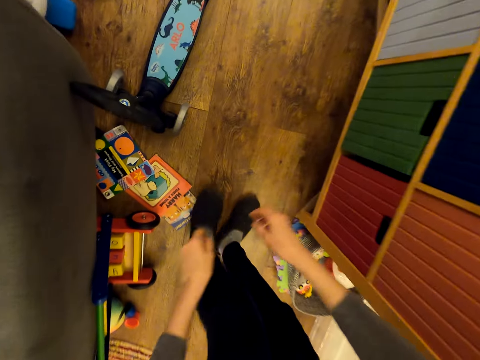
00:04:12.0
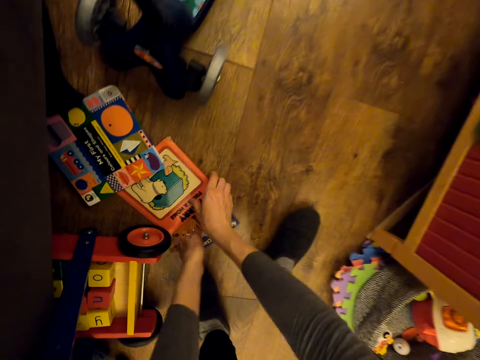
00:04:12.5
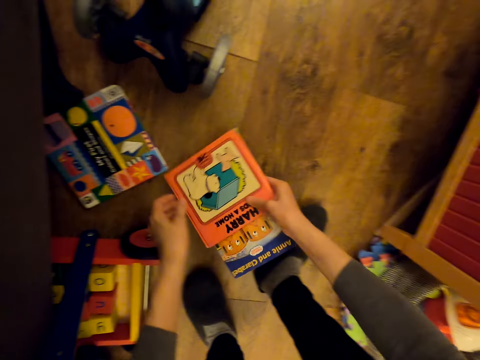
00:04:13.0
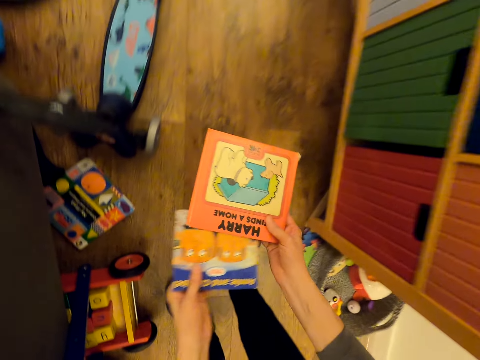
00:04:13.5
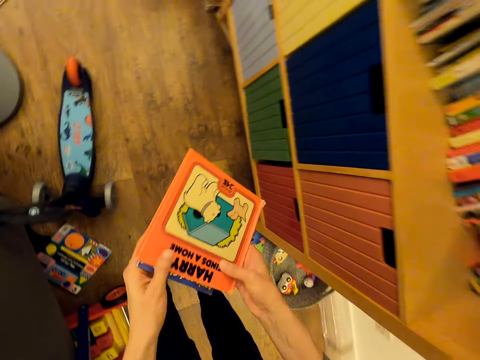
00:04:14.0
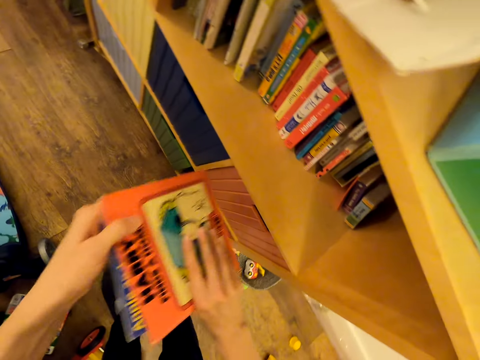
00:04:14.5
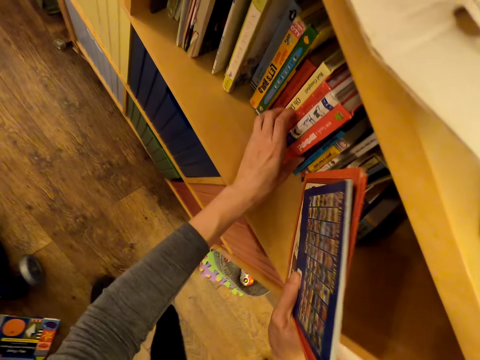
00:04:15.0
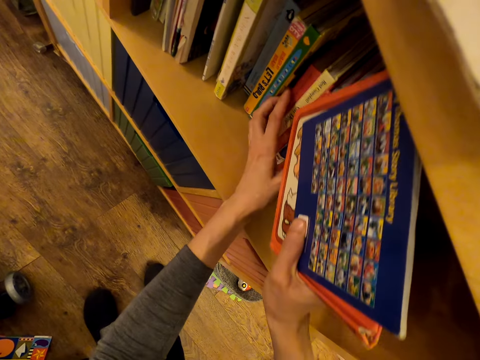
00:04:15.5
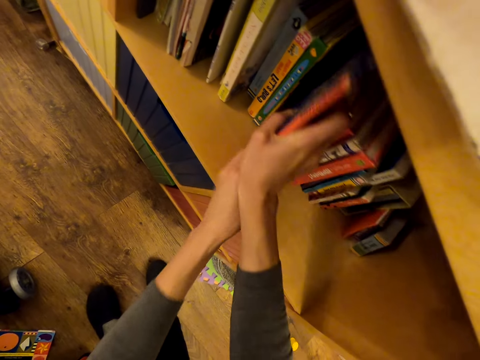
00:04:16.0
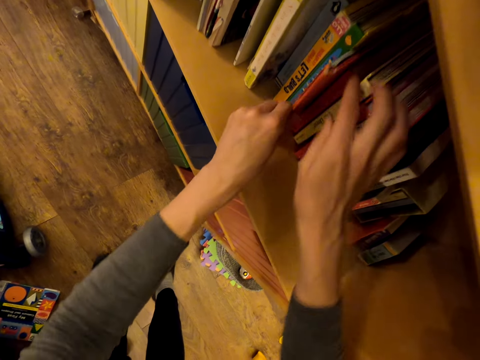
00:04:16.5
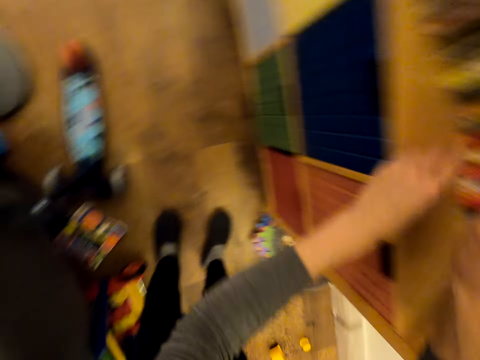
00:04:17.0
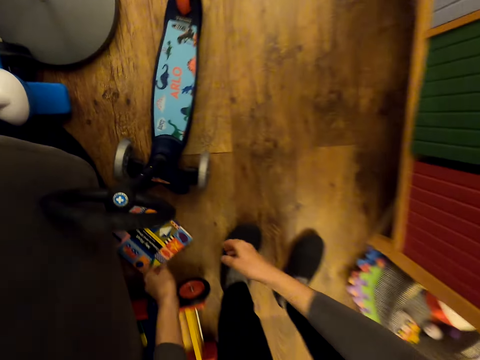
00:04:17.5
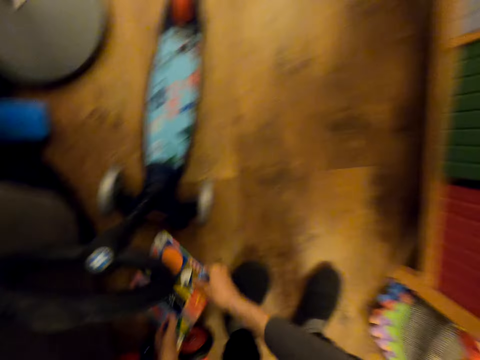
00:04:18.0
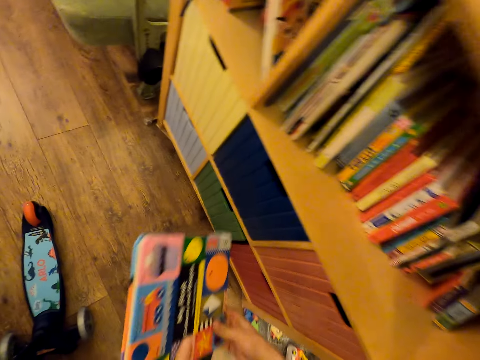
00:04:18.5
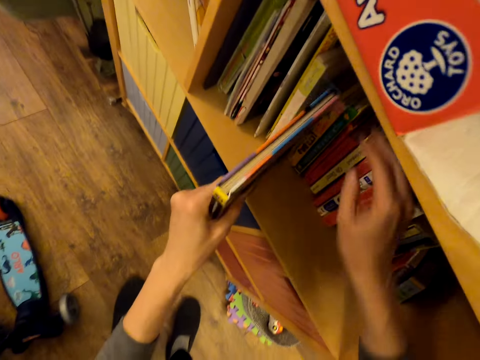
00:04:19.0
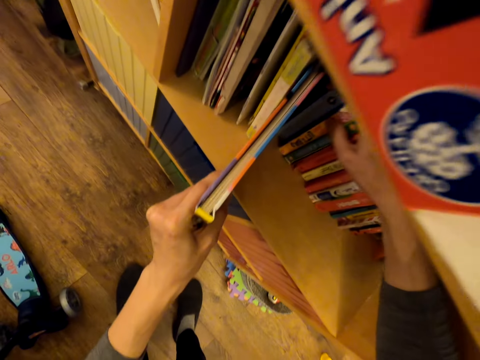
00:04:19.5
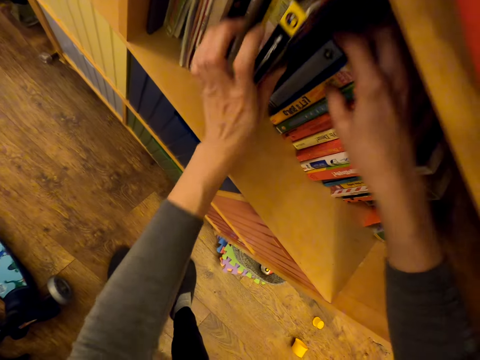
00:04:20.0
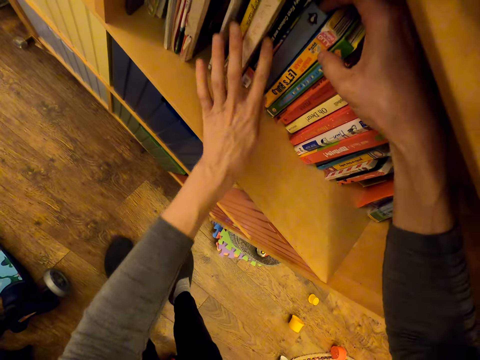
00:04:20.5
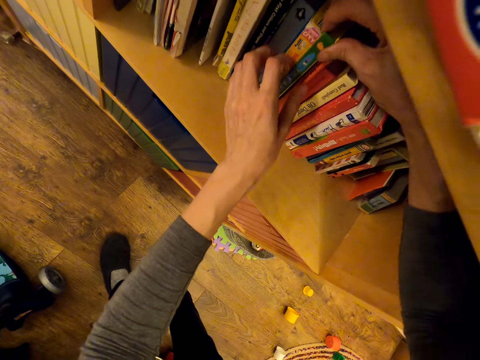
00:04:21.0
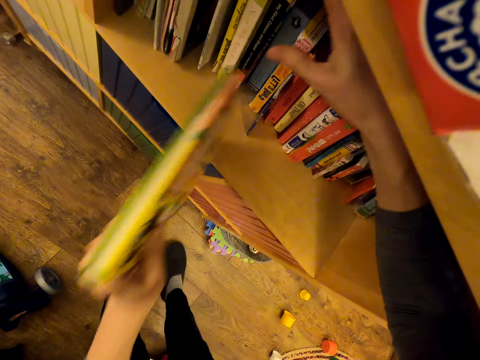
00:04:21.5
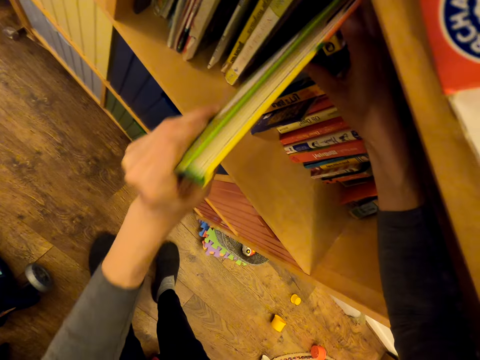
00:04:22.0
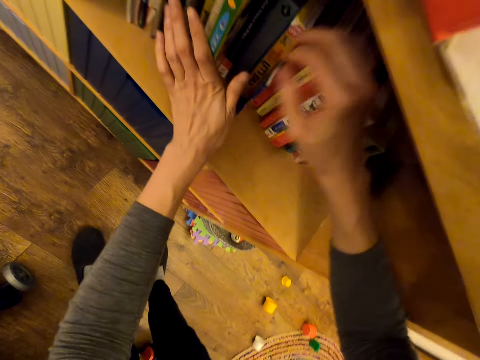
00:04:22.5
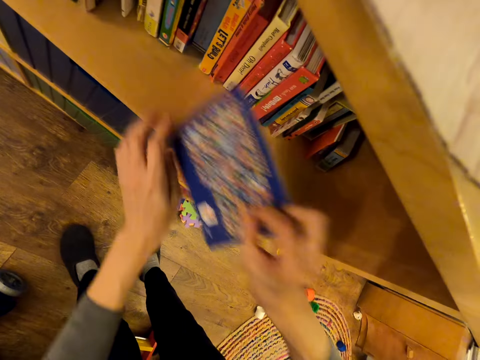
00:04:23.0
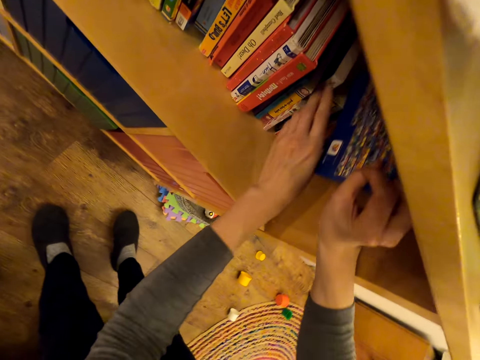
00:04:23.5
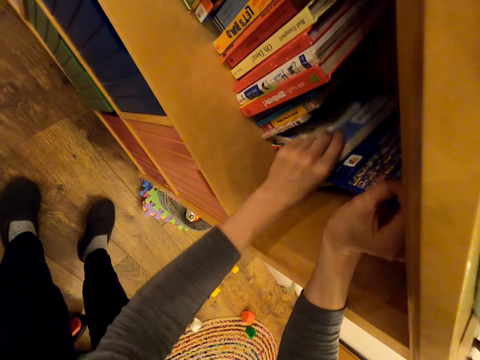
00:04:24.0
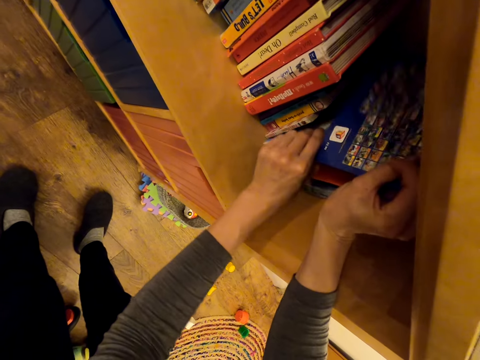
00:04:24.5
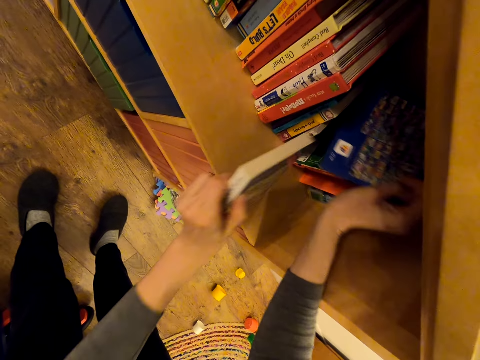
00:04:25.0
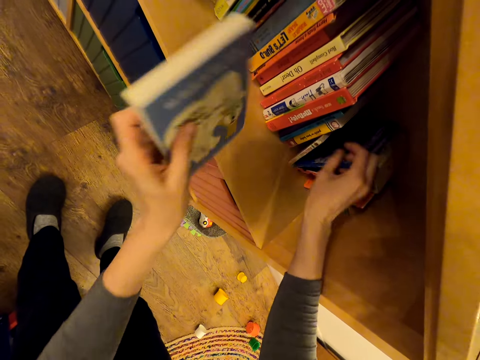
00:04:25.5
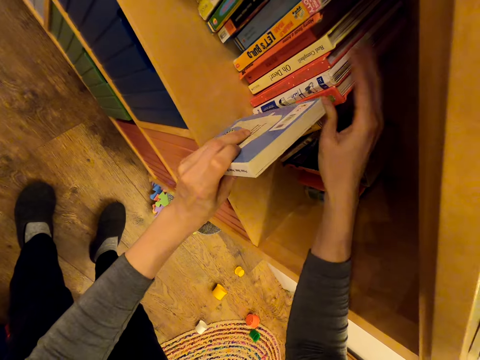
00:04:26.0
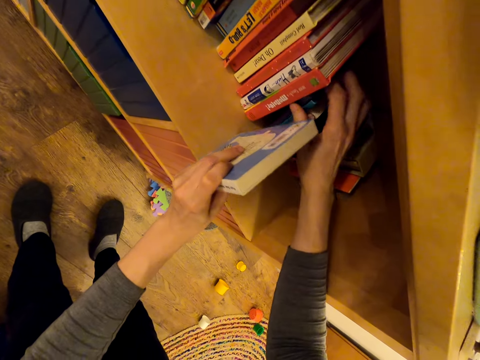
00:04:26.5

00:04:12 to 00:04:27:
The camera wearer picks up the books from the floor. They place the books in the shelf in between other books. They pick up the books from the floor. They place the books in the shelf in between other books. They pull a book. They place the book in the shelf in between other books. They pull a book. They place the book in the shelf in between other books. They pull a book.

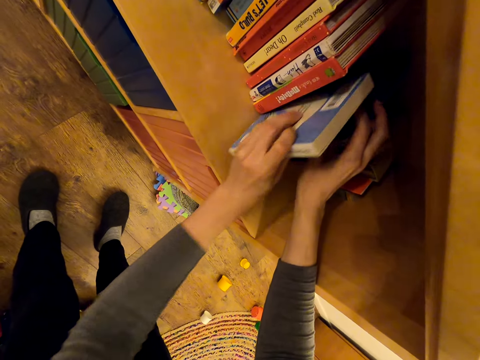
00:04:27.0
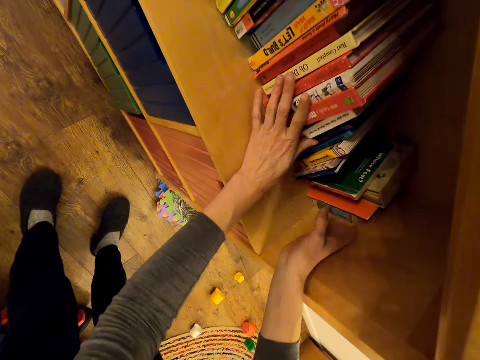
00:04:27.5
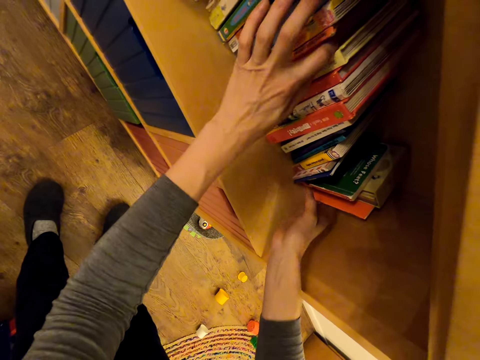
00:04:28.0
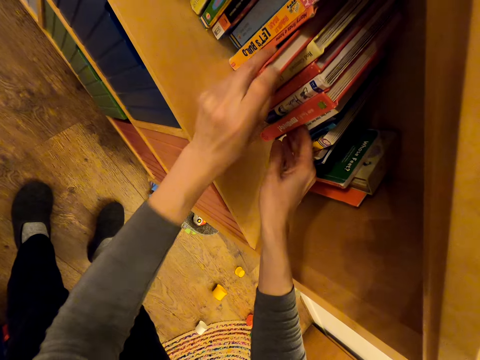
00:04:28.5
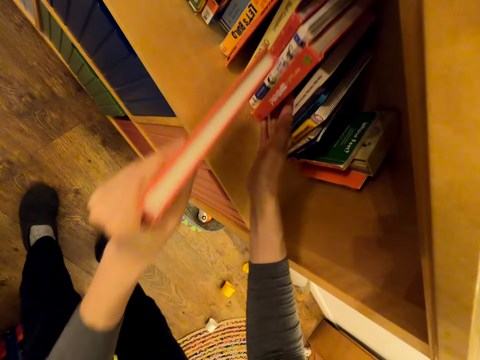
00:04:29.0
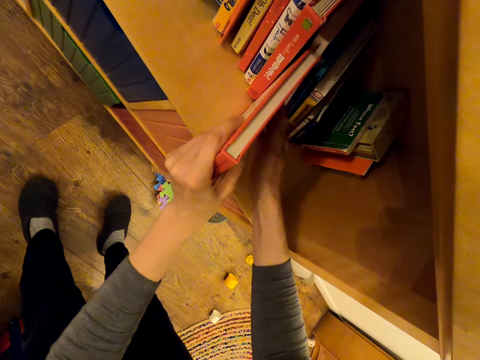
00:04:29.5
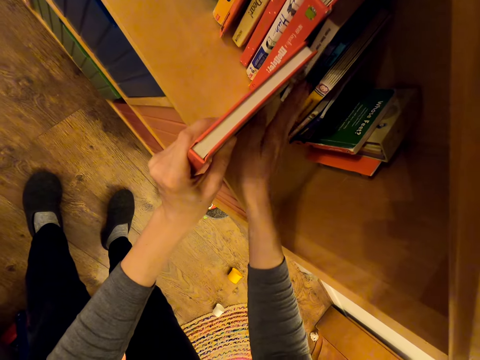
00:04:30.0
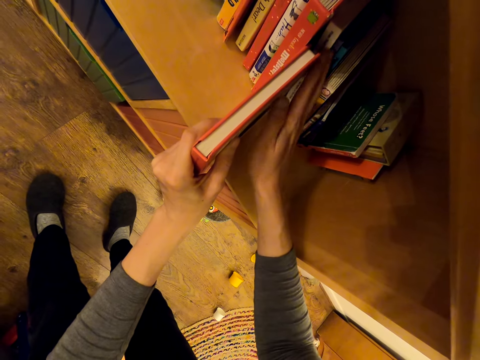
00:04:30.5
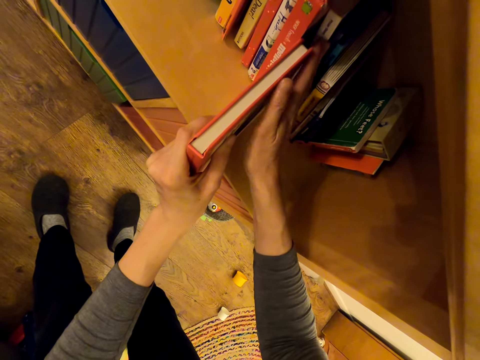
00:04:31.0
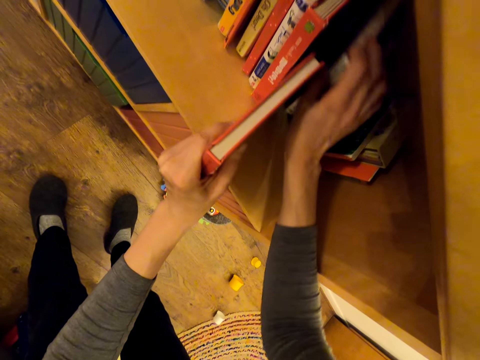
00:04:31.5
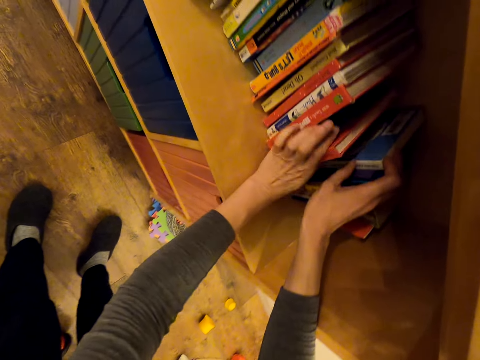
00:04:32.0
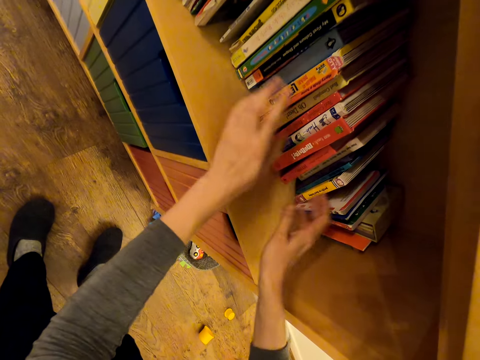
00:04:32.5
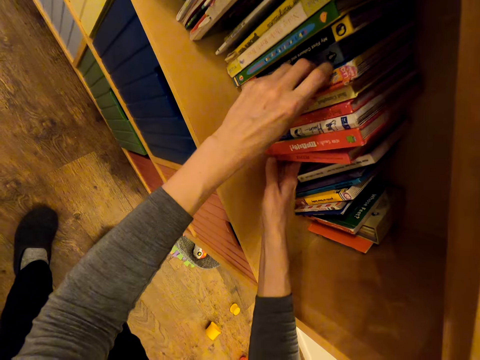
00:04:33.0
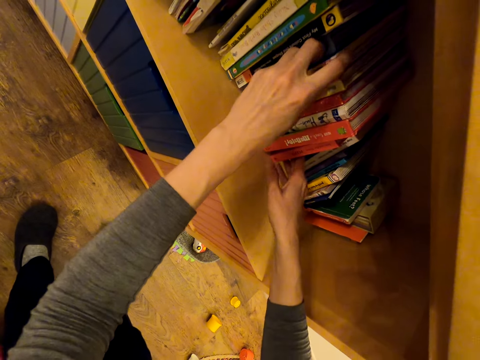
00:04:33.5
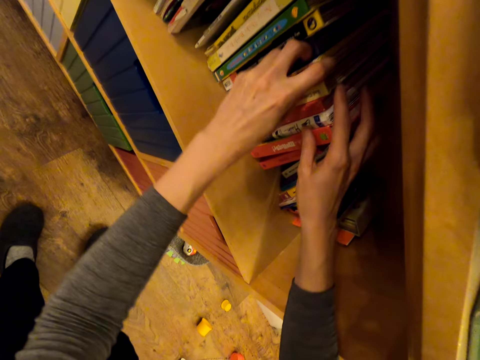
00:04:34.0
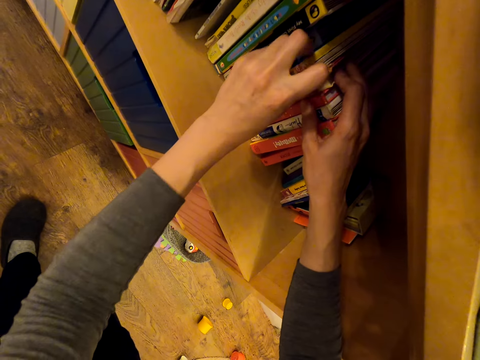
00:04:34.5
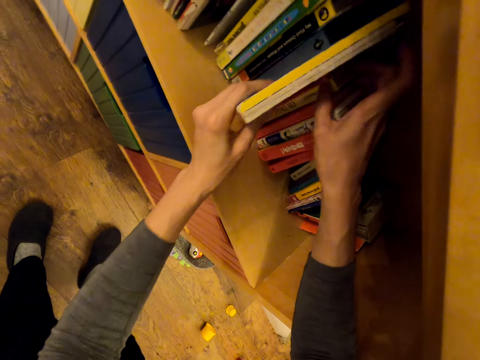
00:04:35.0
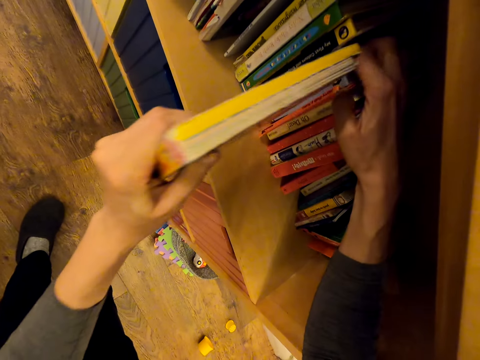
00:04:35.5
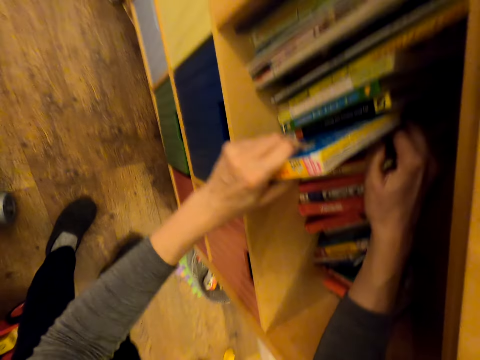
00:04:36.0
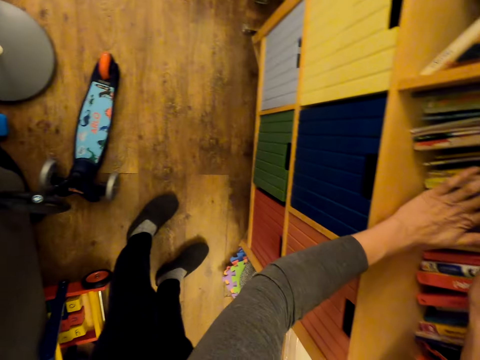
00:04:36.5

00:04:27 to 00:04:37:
The camera wearer places the book in the shelf in between other books. They pull a book. They place the book in the shelf in between other books. They pull a book. They place the book in the shelf in between other books.

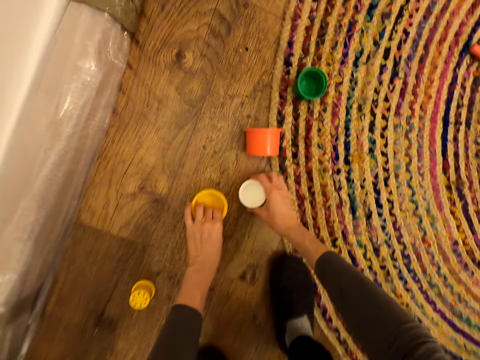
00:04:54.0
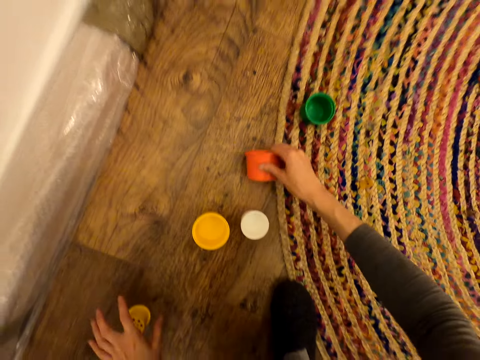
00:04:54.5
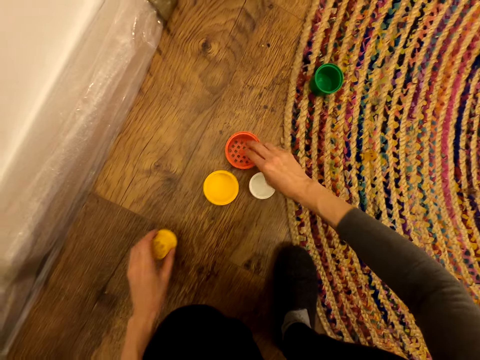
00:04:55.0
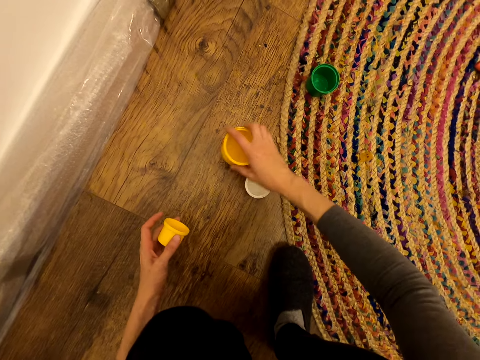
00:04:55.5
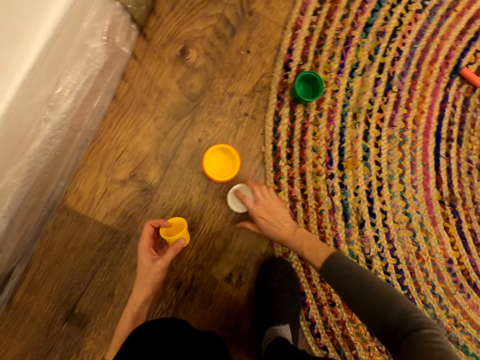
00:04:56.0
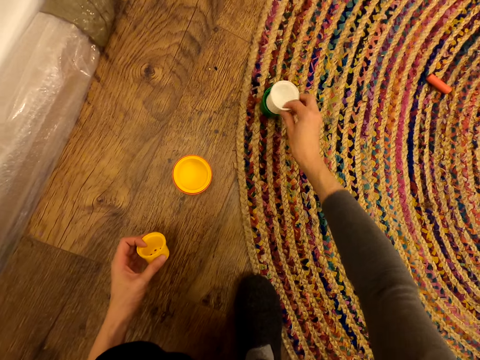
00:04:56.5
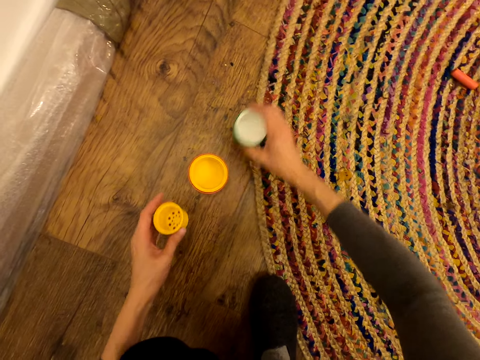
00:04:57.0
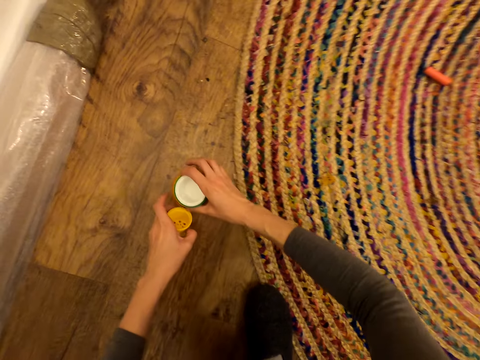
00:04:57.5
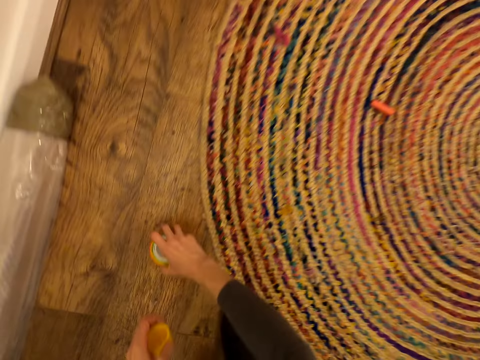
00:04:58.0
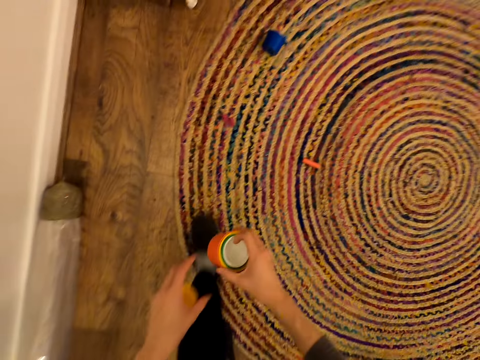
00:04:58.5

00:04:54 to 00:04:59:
The camera wearer picks up plastic tins or containers. They place the plastic tins on the floor. They pick up a plastic tin. They hold the containers. They place the plastic tin on the floor. They pick up a plastic tin and put the plastic tin in another tin. They pick up a plastic tin and put the plastic tin in another tin. They pick up plastic tins and put the plastic tins in other plastic tins. They pick up the plastic tins. They stand beside the wall.
